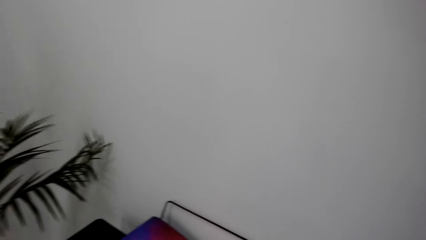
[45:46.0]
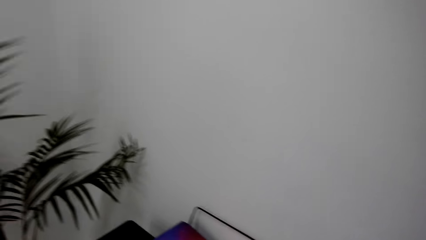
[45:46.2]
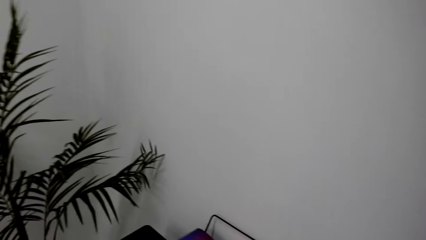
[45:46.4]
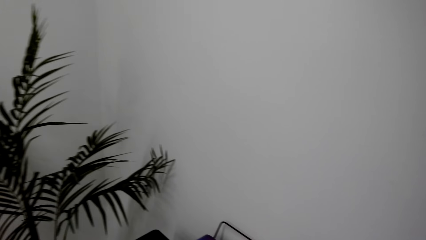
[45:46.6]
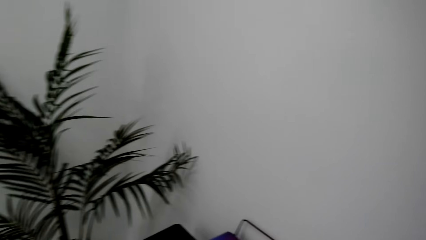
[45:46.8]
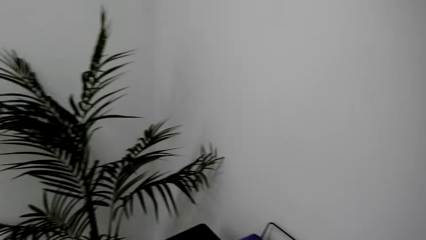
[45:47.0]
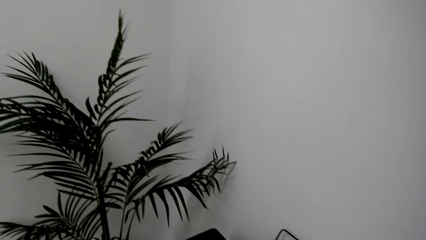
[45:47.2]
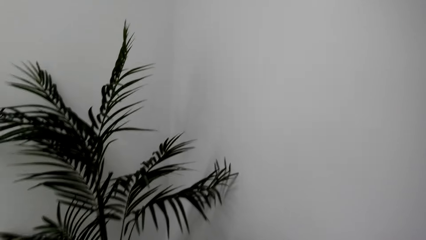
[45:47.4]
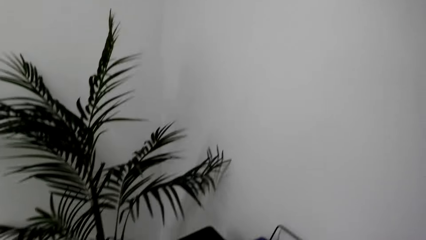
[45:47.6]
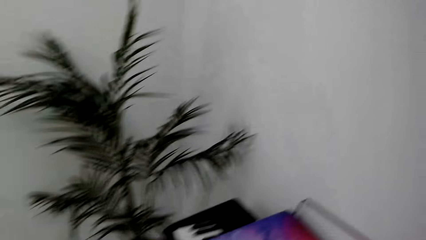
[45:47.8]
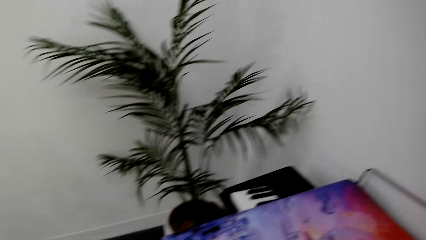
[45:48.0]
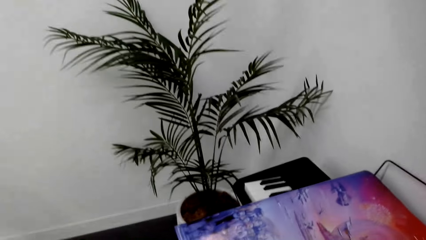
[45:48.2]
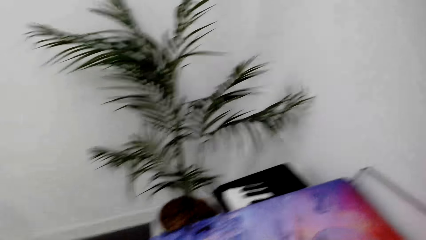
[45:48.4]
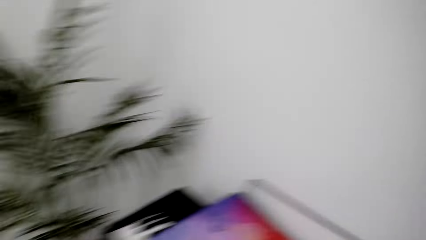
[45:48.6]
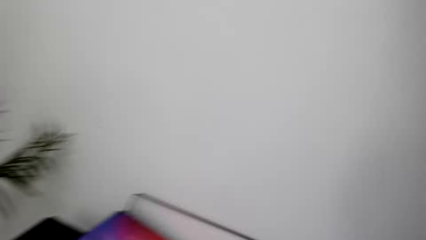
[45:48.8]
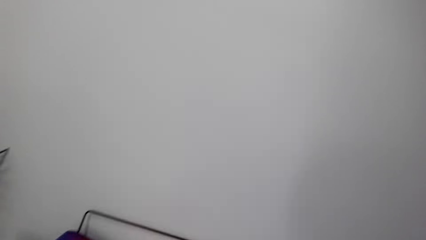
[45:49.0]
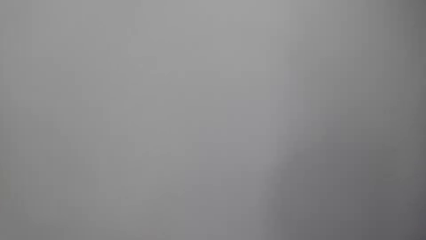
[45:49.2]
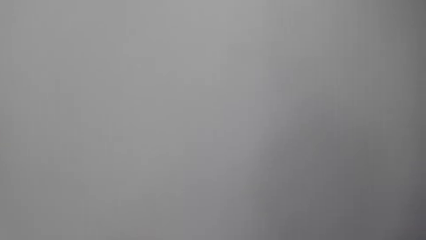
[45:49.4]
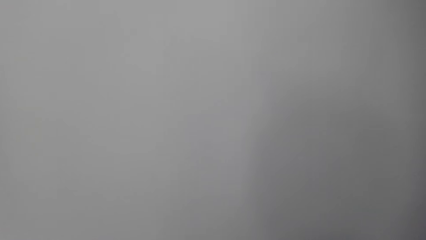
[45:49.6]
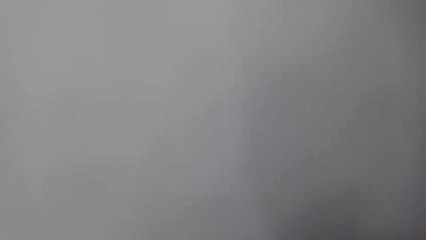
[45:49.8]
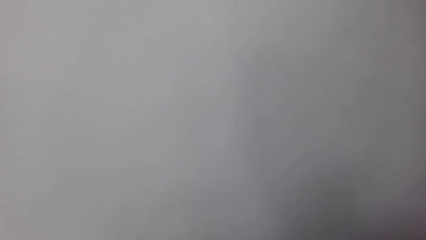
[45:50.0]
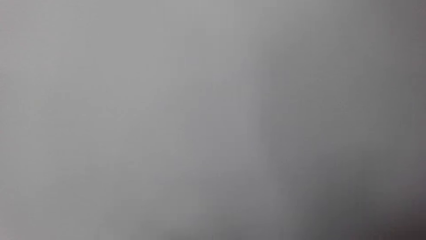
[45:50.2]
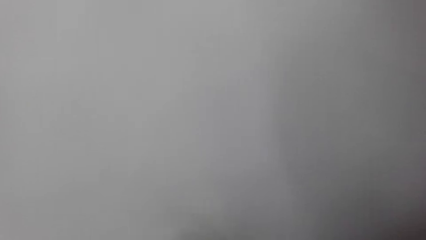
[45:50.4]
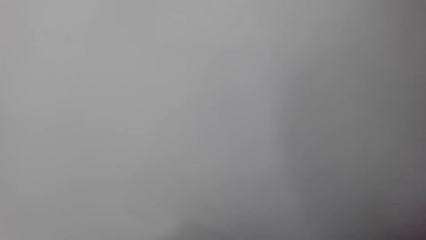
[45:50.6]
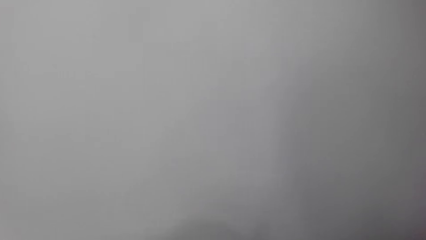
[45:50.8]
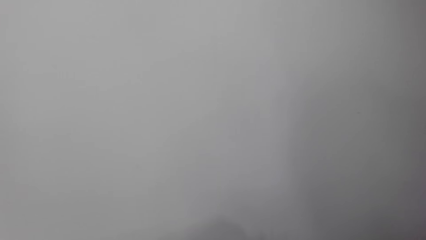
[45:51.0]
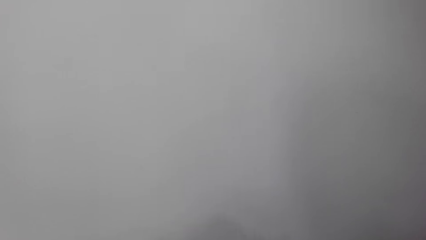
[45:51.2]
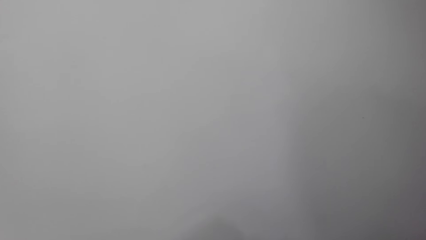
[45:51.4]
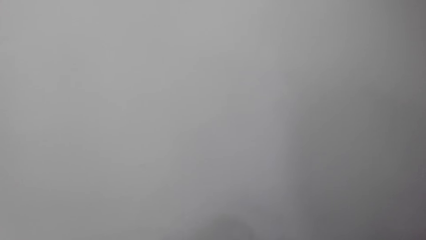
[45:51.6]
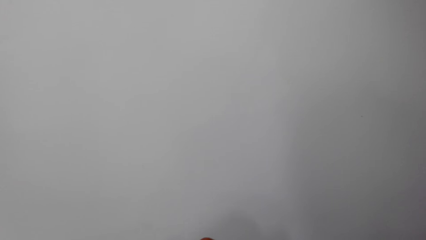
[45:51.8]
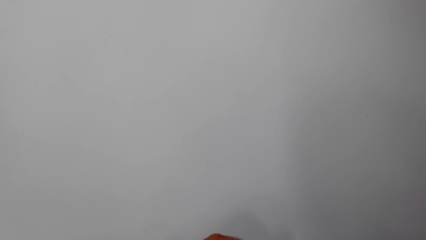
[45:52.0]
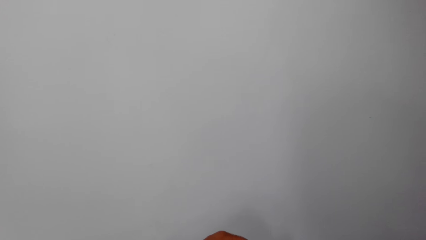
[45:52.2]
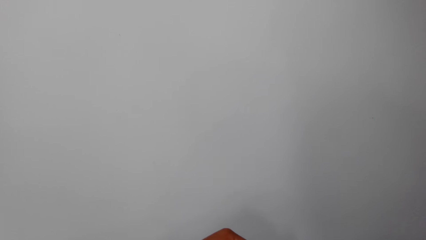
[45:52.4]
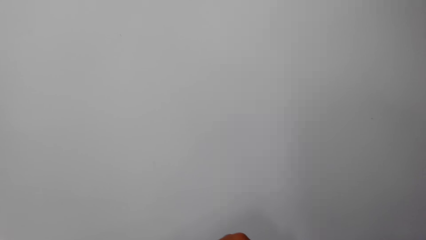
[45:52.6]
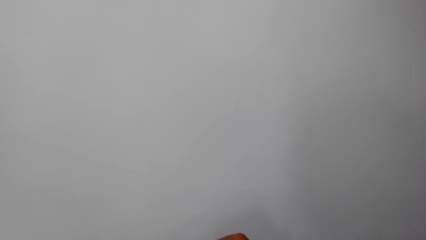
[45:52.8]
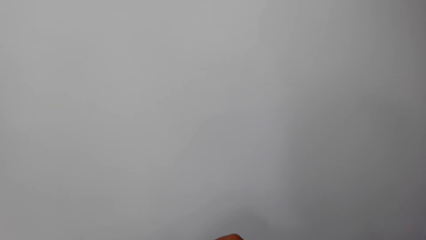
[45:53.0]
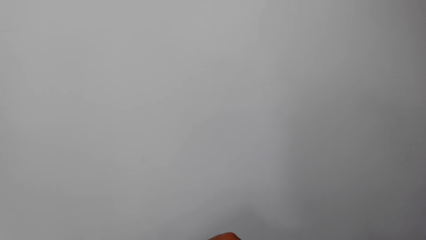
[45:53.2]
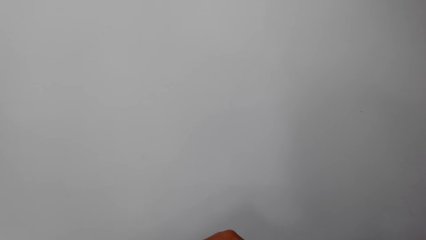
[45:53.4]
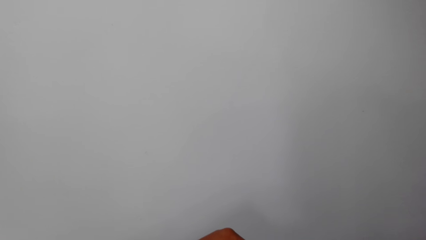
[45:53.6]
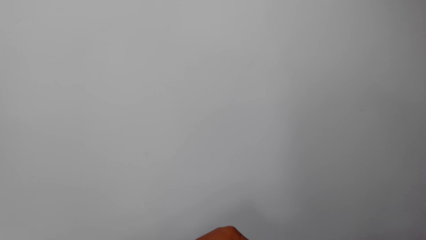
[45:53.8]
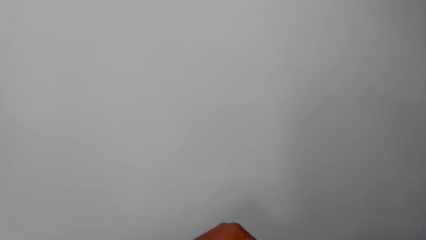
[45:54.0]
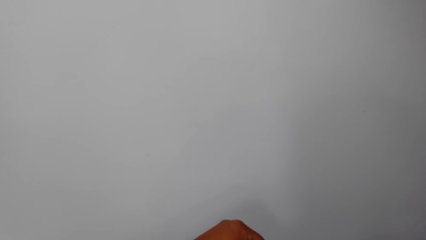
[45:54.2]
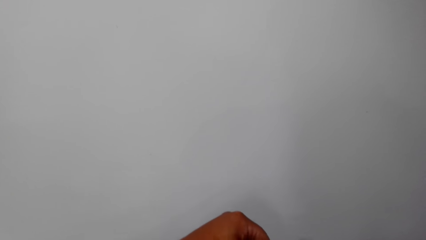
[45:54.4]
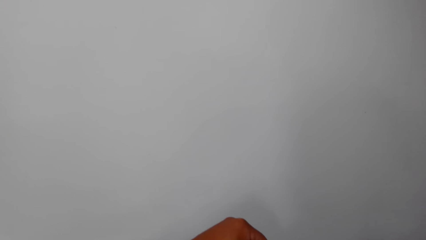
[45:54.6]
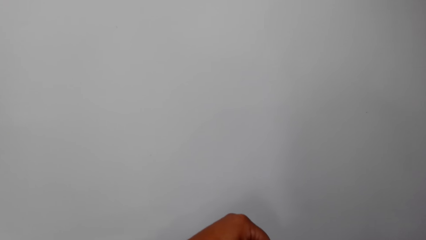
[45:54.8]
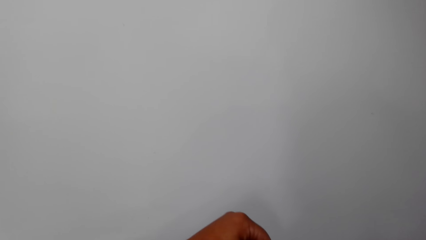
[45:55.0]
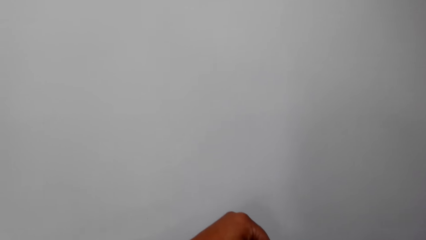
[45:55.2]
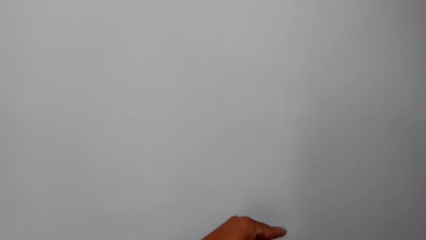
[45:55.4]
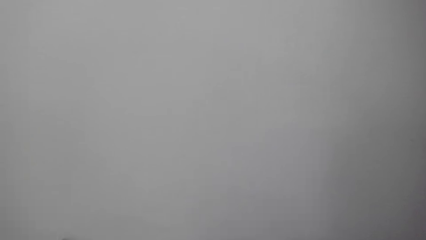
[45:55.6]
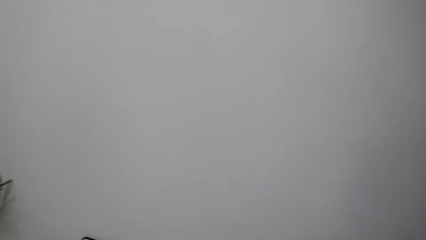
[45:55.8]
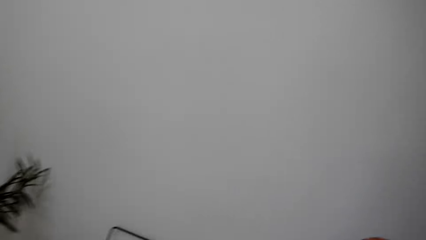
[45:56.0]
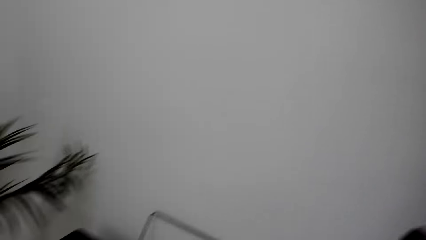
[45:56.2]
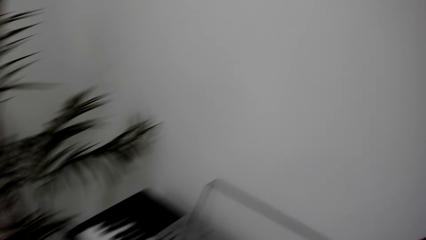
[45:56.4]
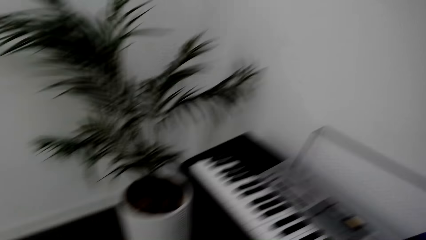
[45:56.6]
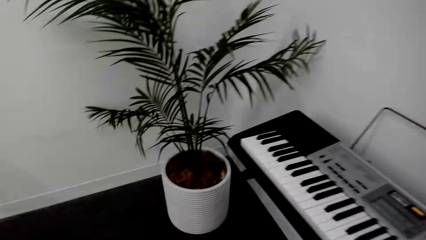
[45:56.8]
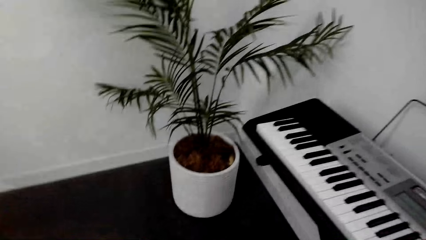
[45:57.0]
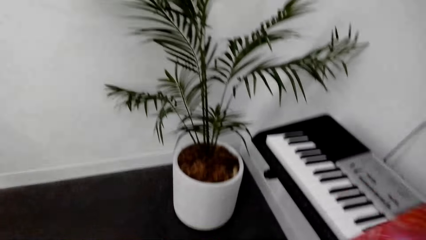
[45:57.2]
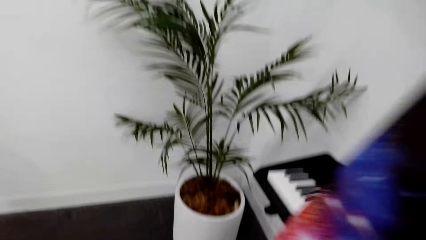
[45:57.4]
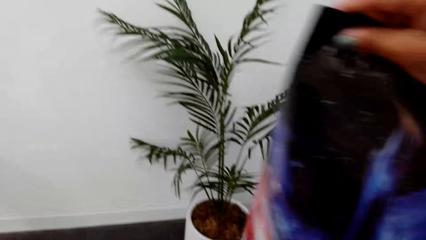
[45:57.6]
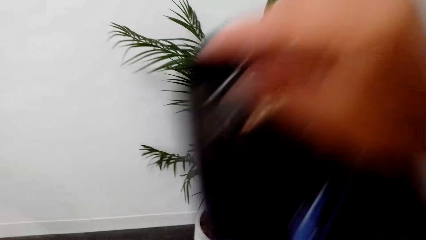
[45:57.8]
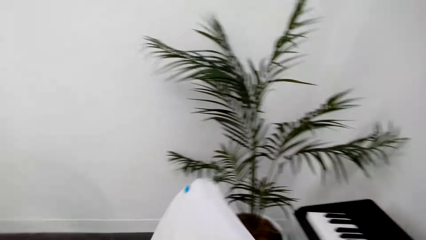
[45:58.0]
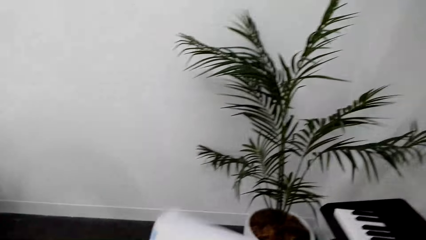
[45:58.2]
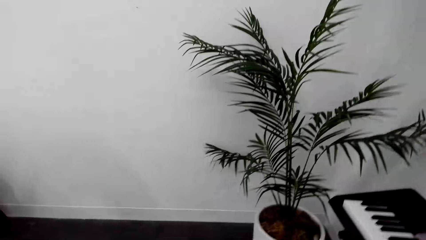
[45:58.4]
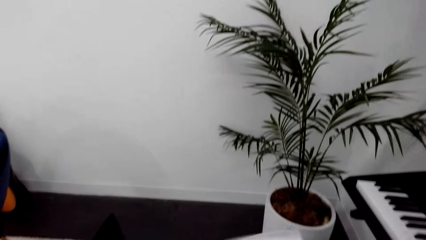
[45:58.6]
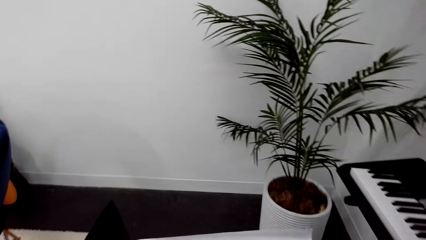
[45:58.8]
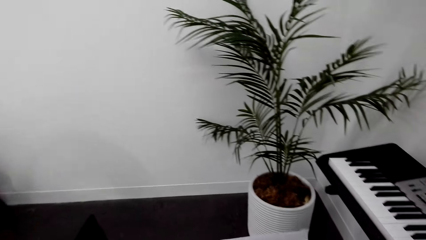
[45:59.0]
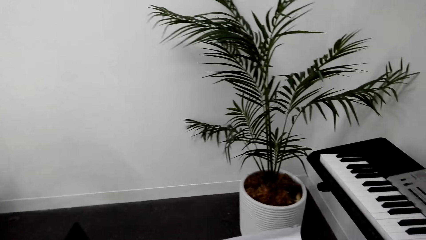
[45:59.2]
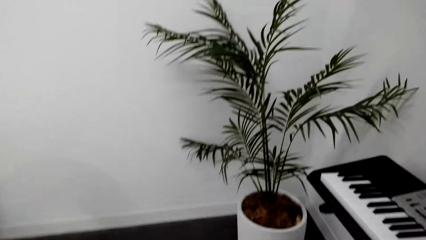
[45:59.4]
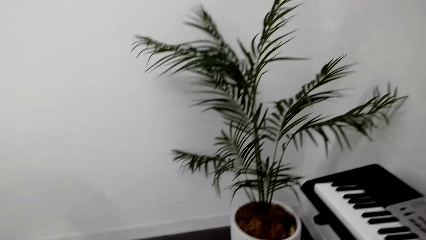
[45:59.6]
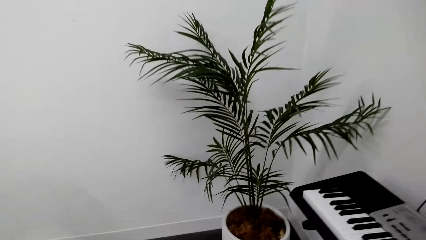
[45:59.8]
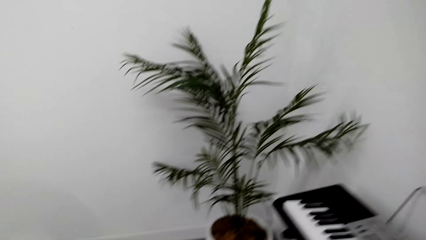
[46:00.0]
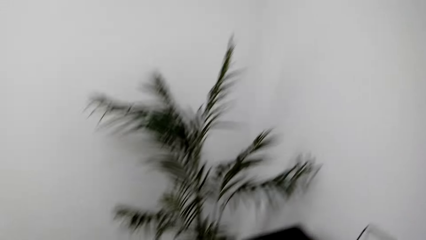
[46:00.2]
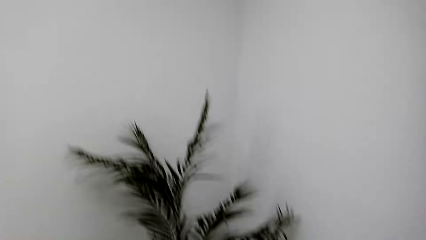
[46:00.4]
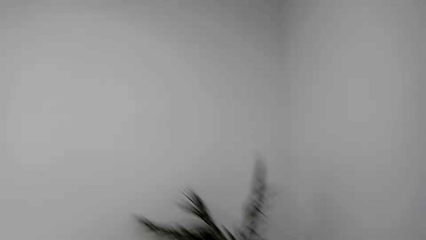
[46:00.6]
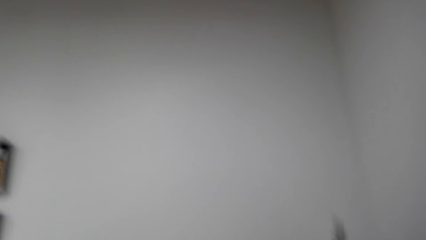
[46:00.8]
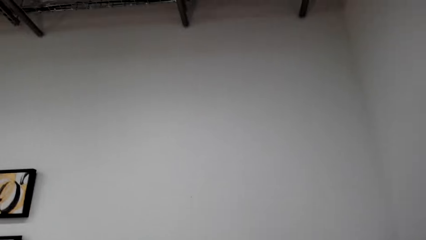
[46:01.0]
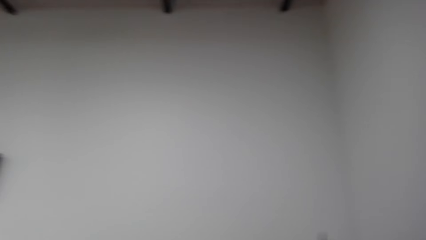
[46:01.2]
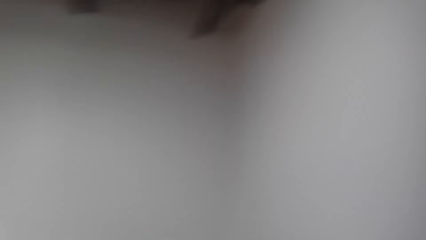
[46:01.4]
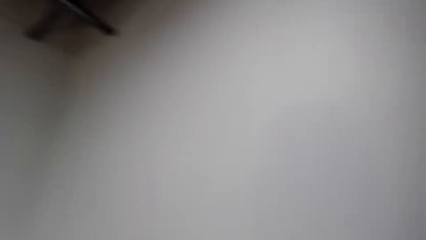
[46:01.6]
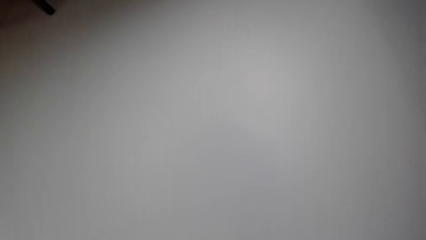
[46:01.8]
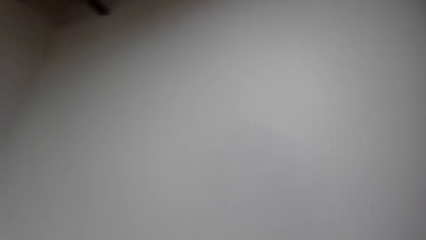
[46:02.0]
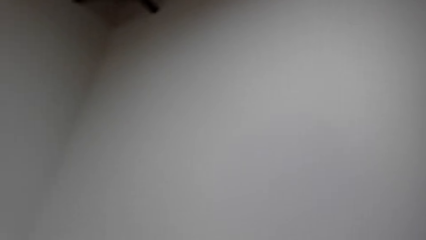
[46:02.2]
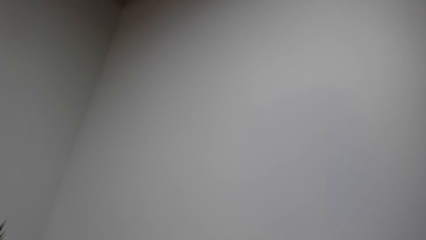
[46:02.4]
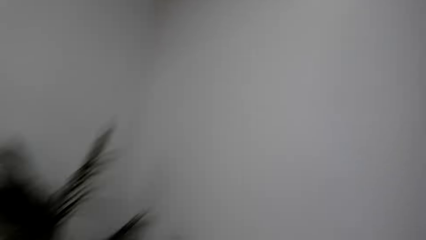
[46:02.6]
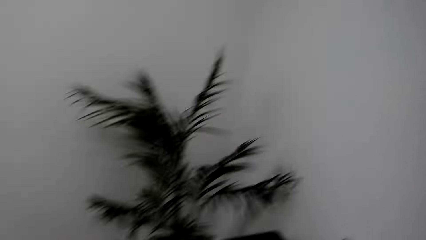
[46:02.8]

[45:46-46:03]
The camera wearer looks around. She straightens a wallpaper. She looks around. She holds the poster in her hand. She straightens the wallpaper. She looks around.
